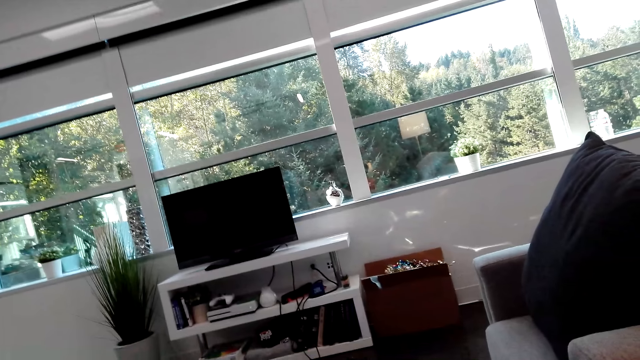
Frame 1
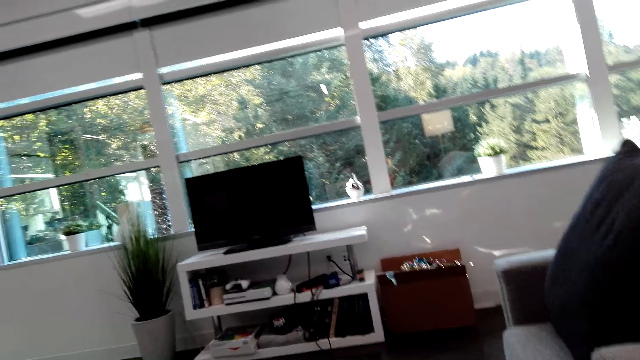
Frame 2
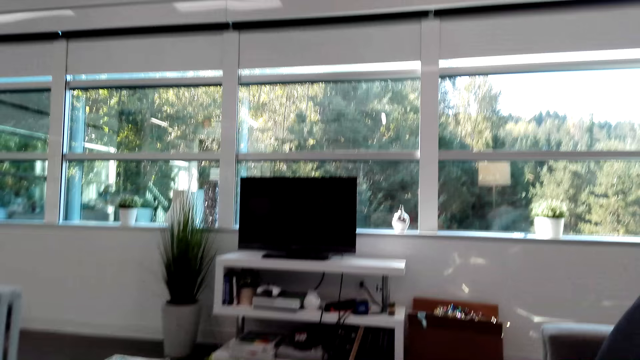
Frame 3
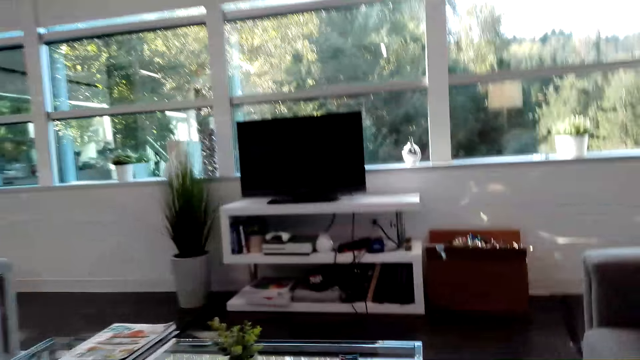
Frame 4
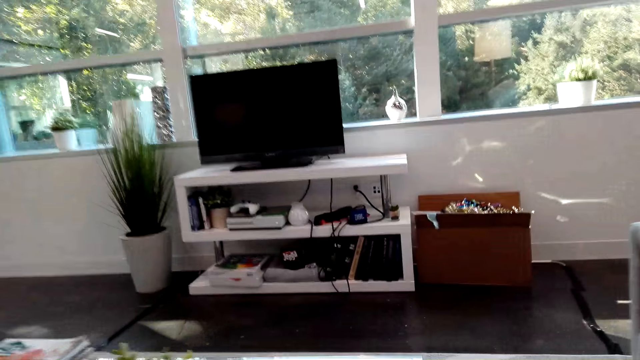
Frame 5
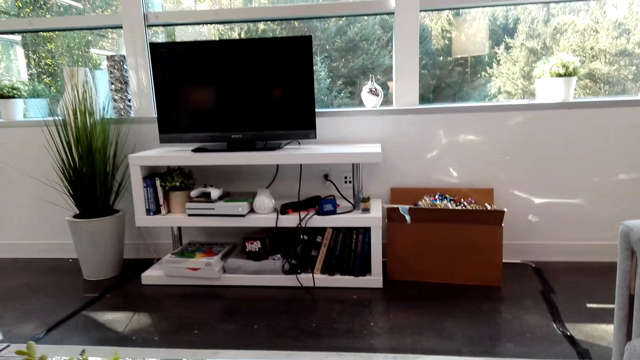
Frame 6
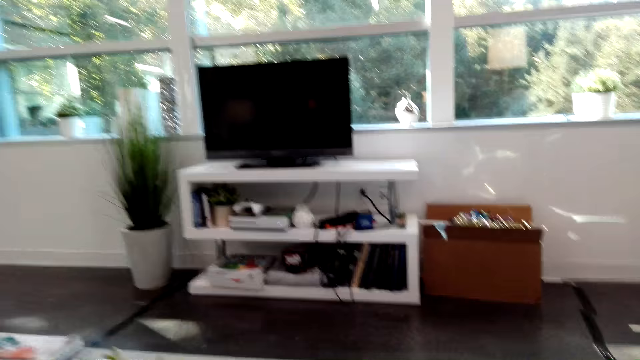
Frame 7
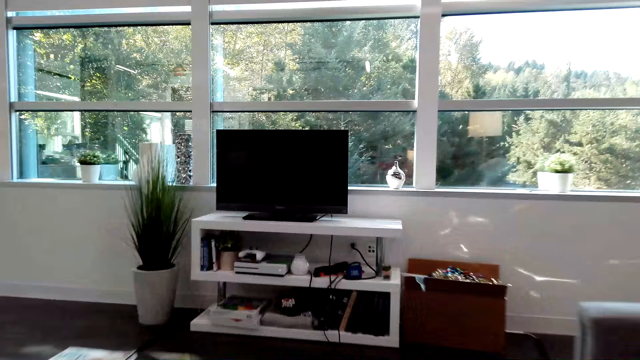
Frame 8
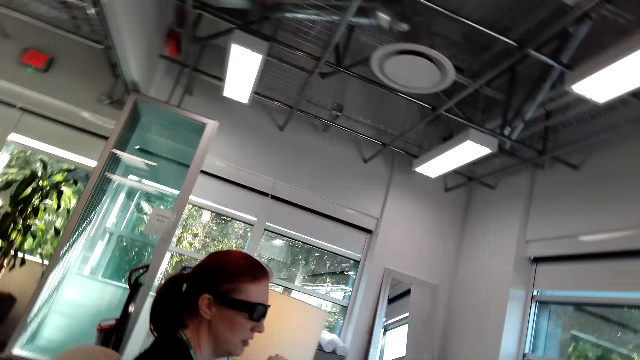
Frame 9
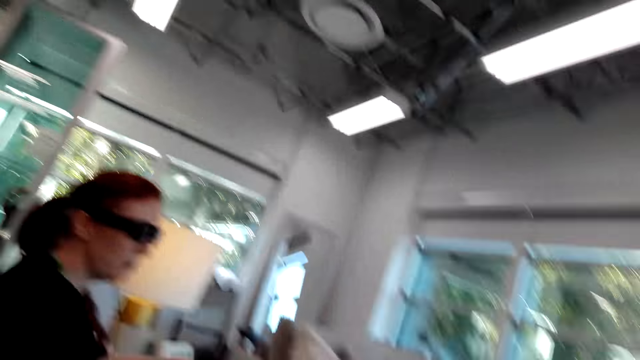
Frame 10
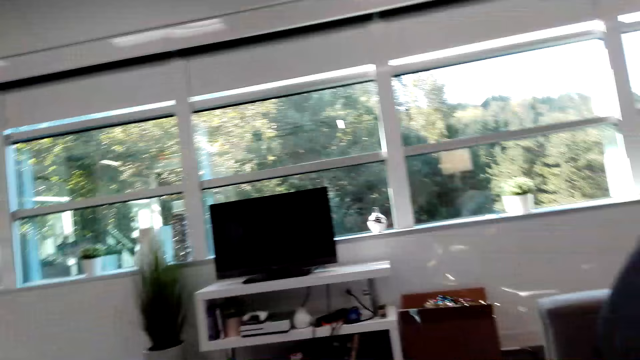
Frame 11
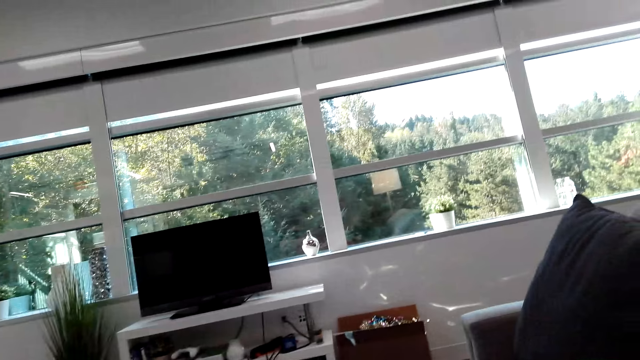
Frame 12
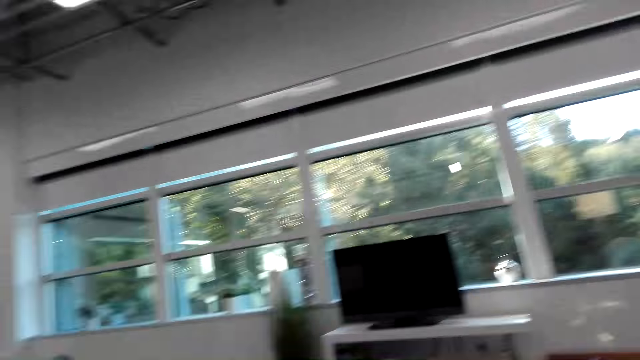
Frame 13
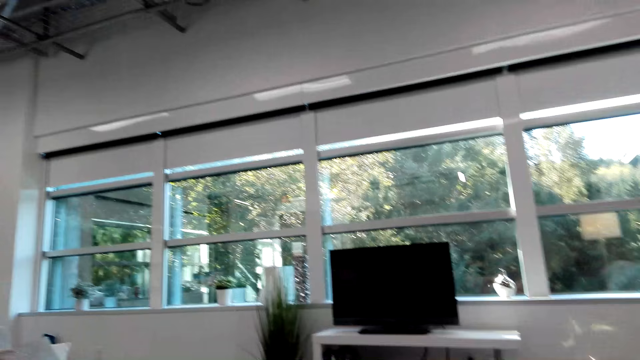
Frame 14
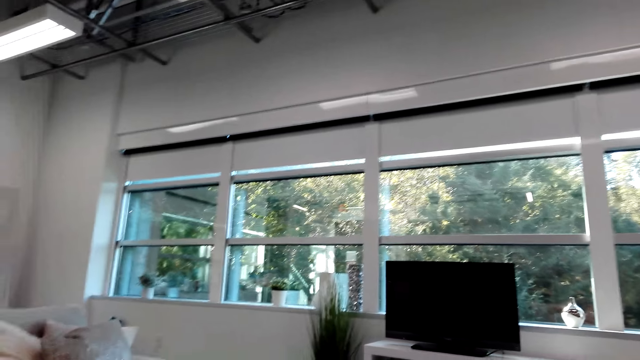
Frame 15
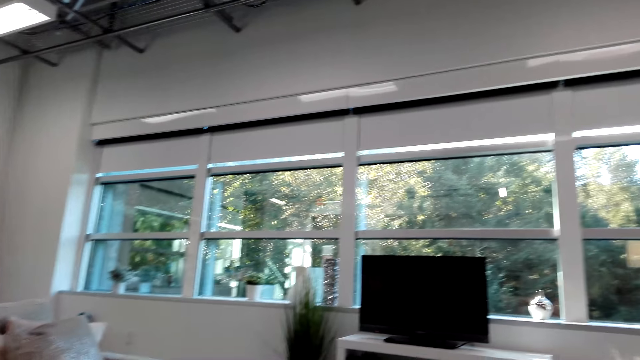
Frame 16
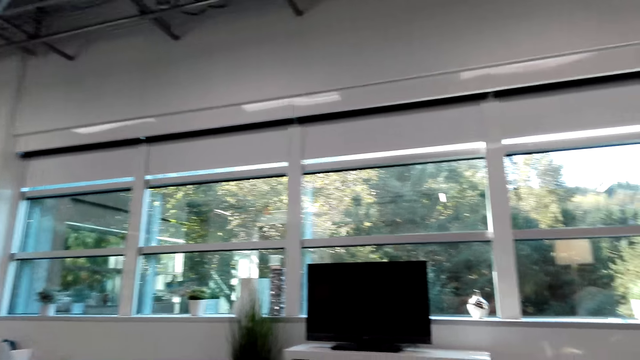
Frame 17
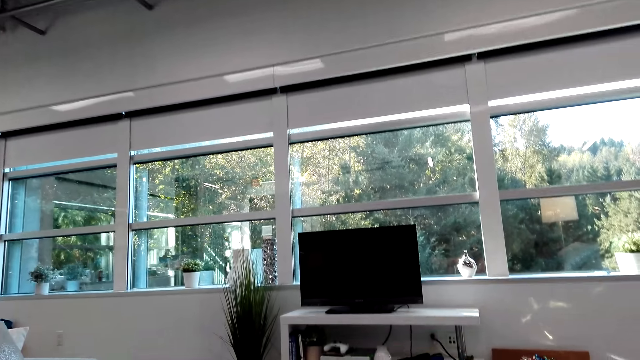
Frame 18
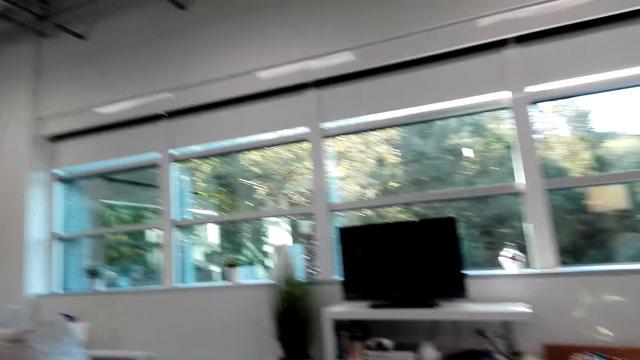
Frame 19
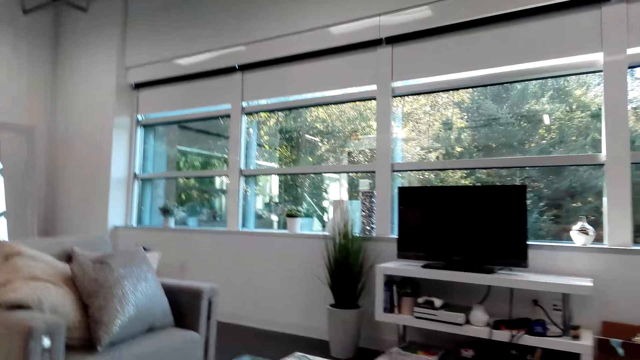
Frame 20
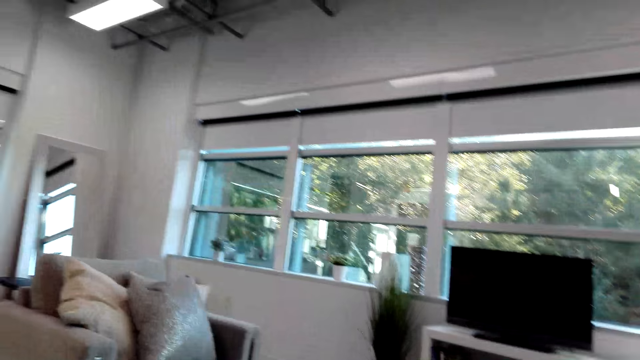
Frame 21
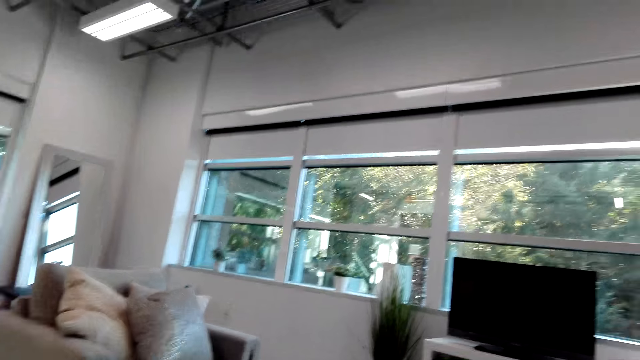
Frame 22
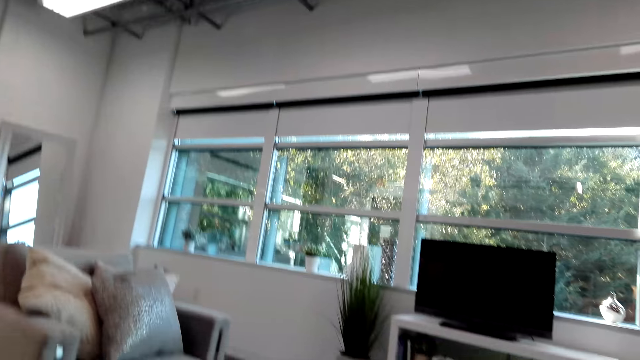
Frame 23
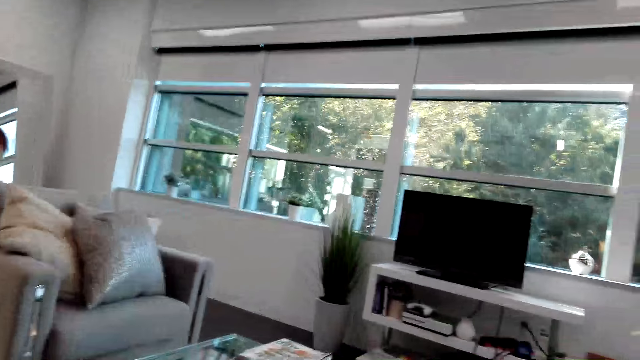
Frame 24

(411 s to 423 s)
The camera wearer moves towards the table. They look at a person. They look around the house.

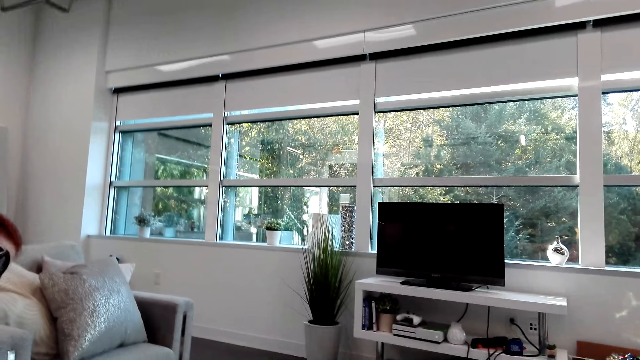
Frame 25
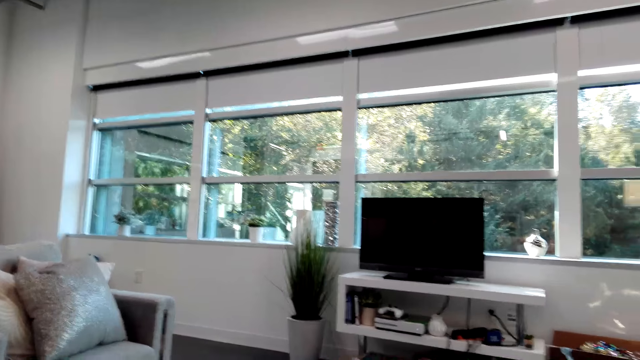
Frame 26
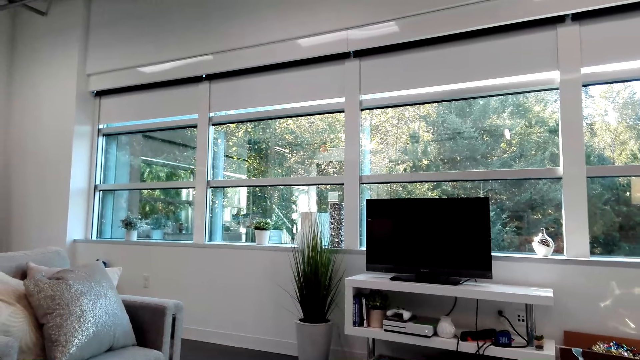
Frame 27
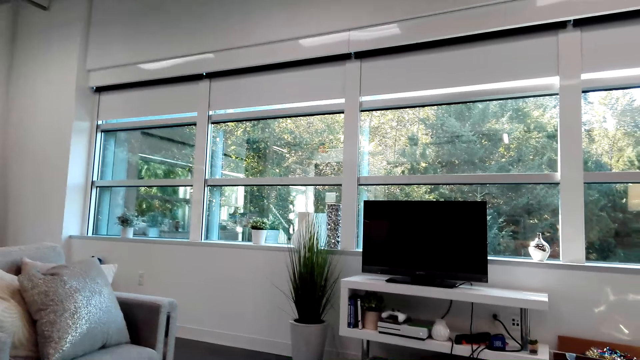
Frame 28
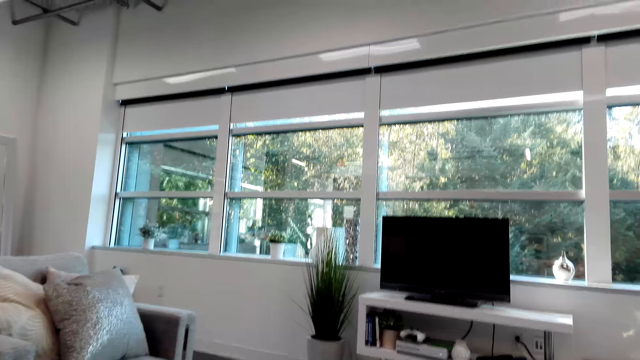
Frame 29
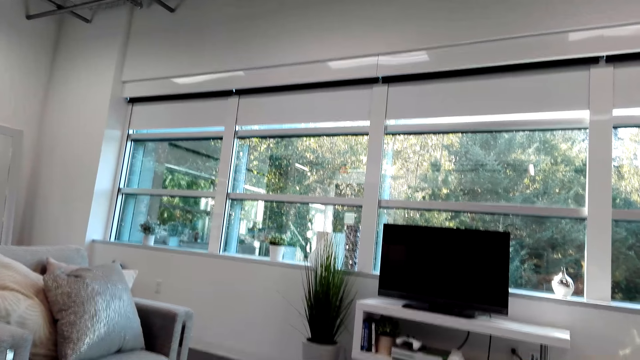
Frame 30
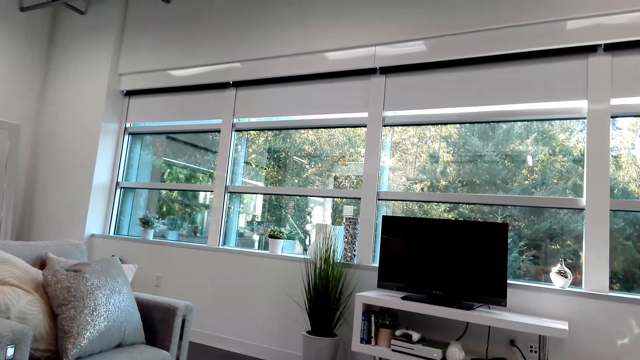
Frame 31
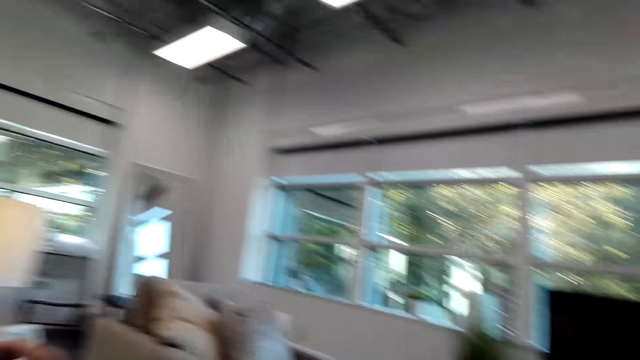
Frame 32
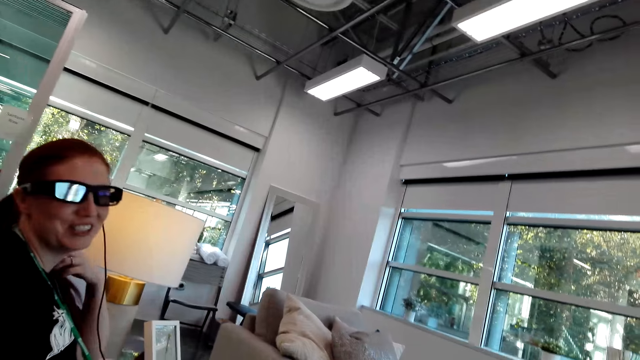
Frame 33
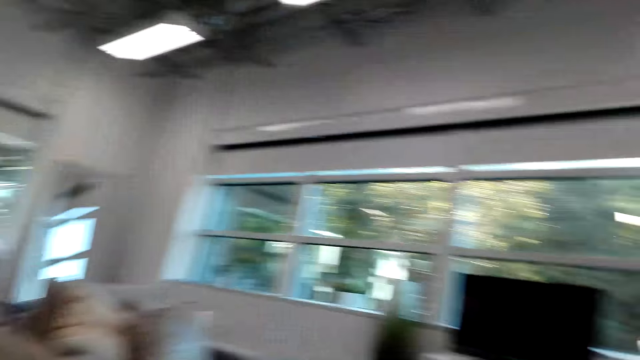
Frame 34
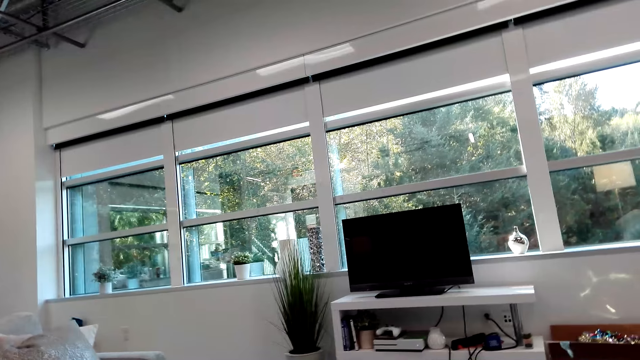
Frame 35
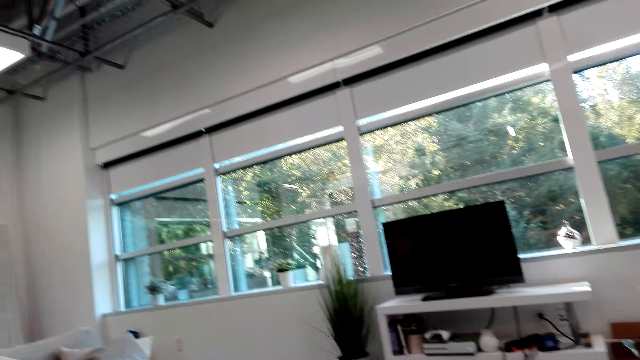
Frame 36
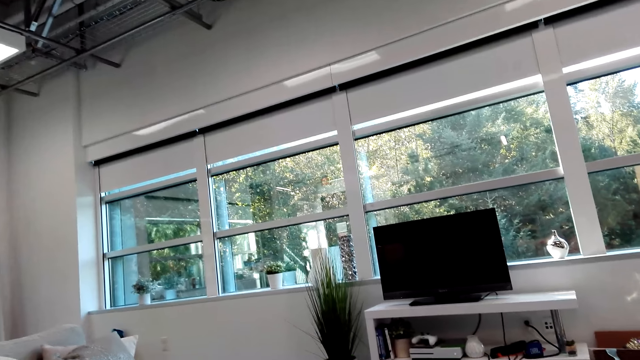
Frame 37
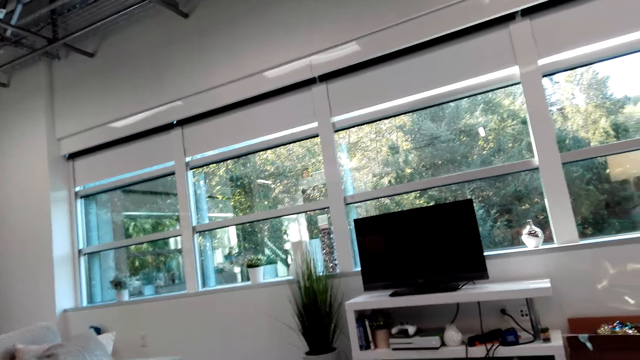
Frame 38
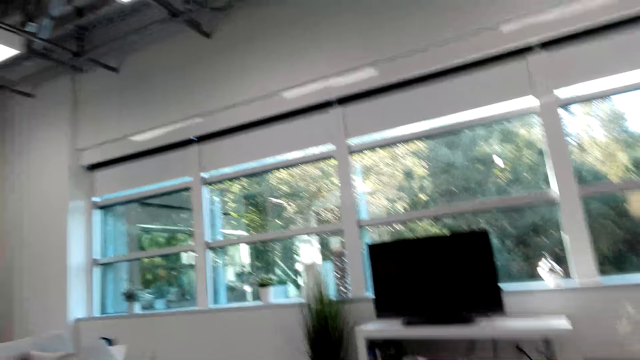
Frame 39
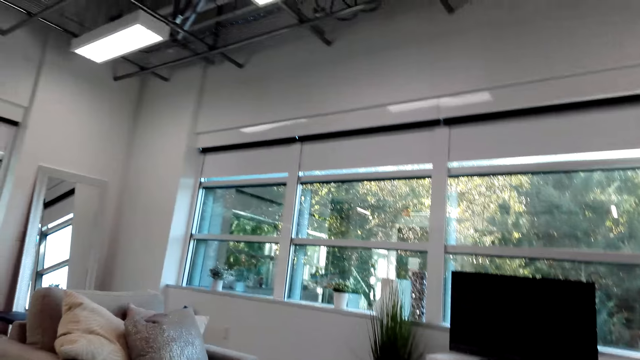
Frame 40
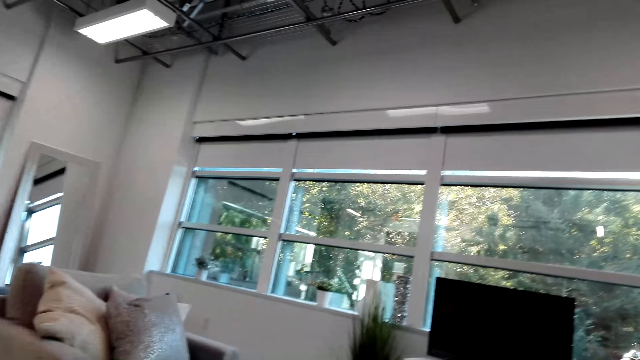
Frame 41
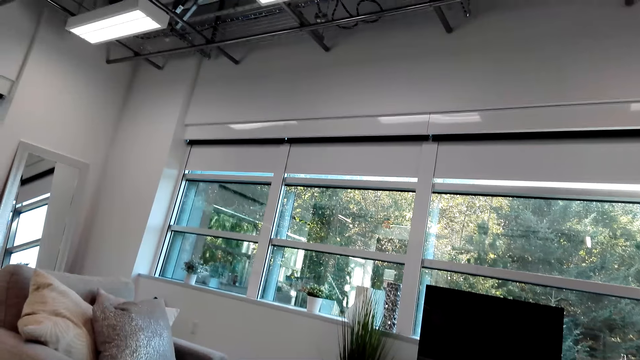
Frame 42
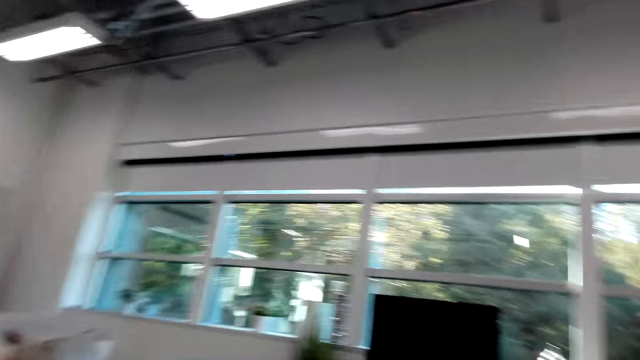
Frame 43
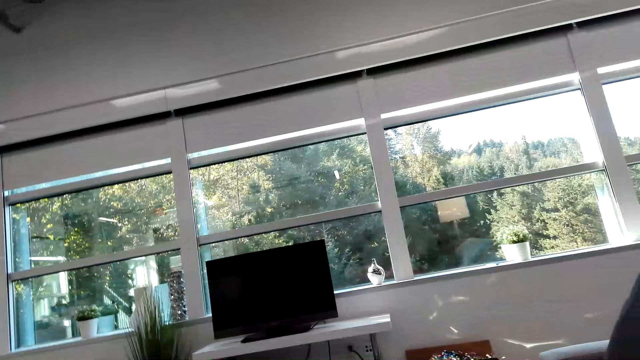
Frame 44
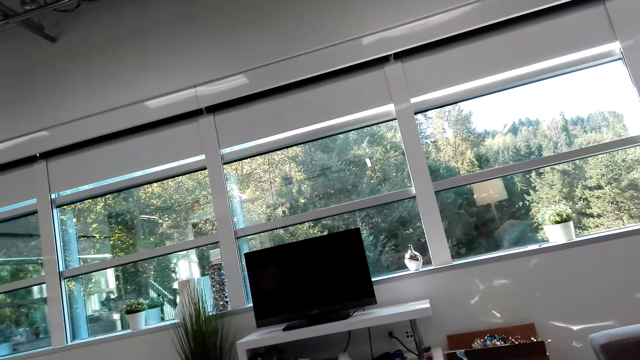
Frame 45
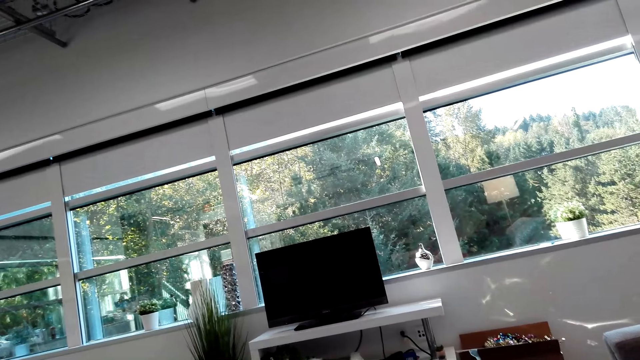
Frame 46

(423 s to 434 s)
A person talks to the camera wearer. The camera wearer looks aside.
